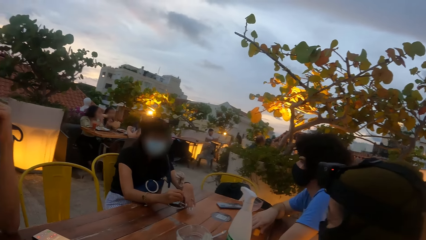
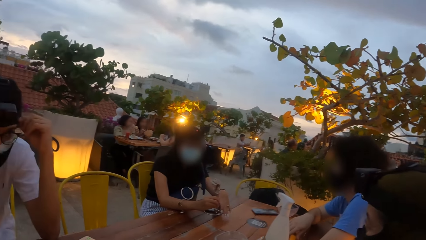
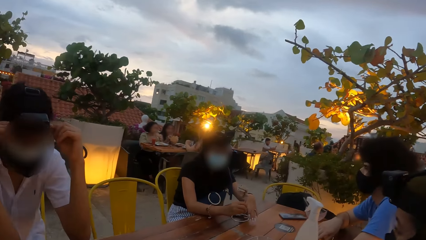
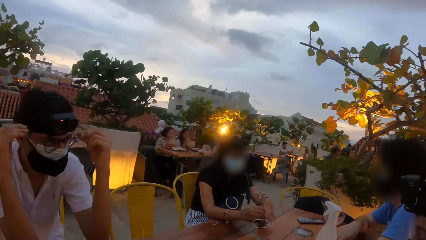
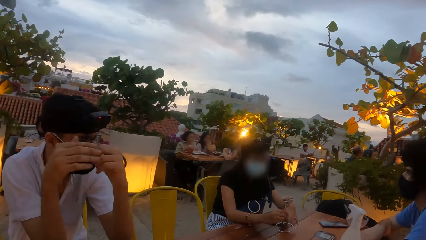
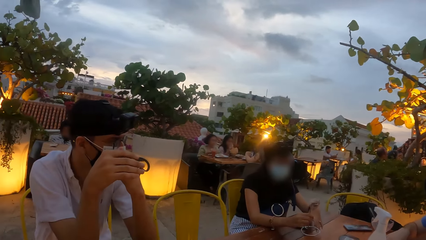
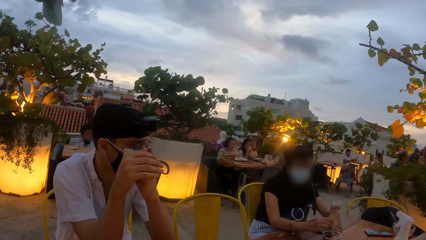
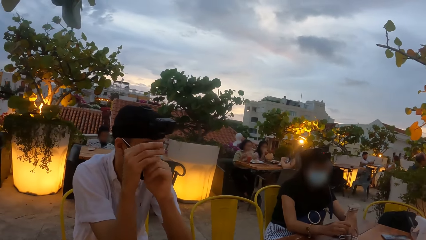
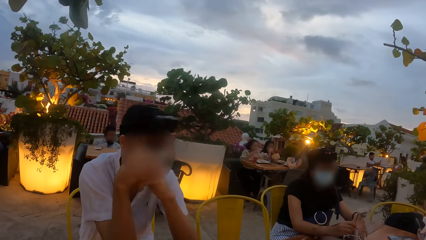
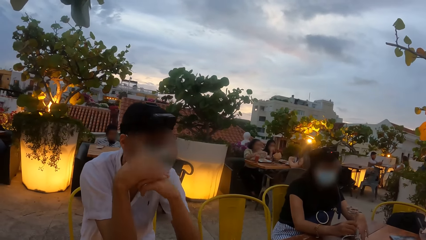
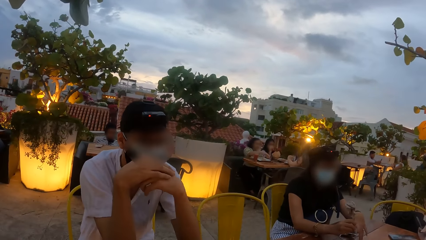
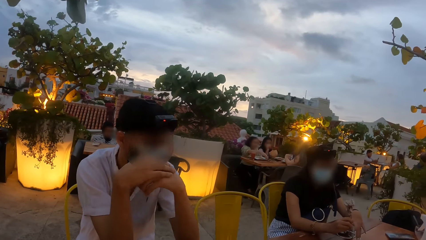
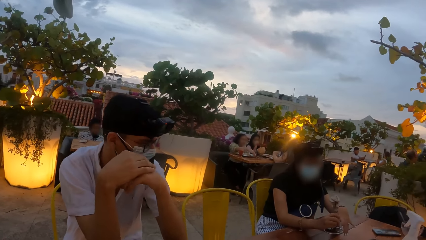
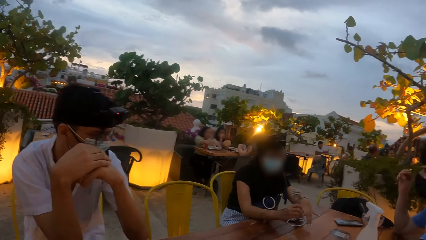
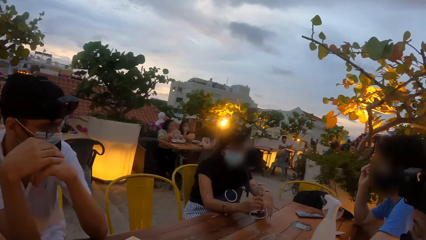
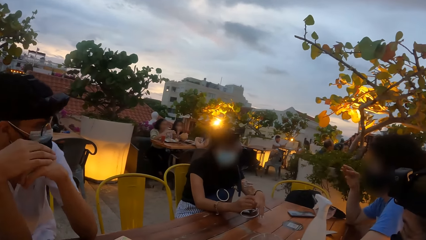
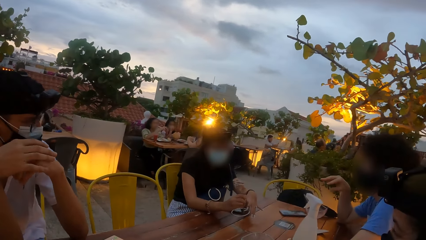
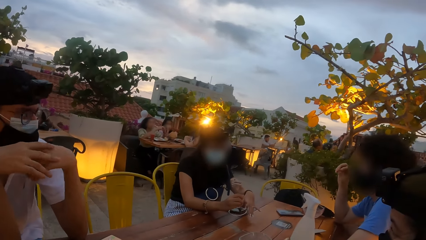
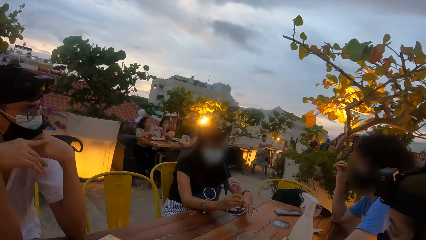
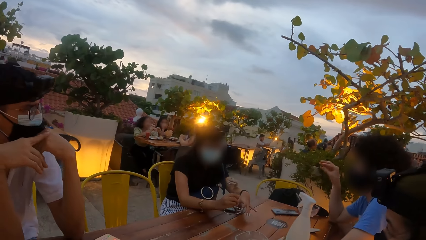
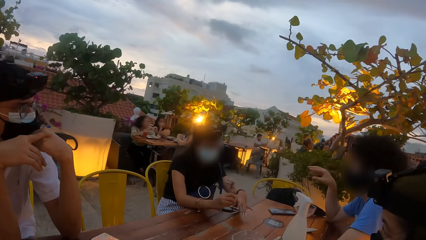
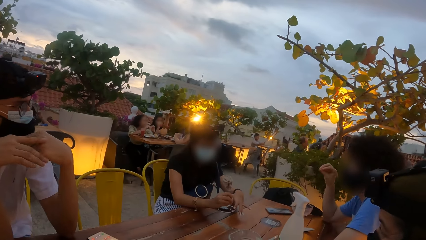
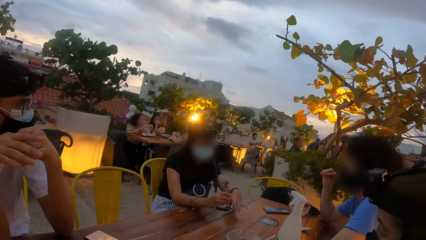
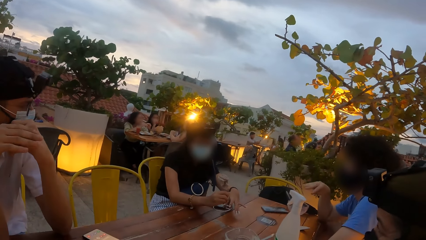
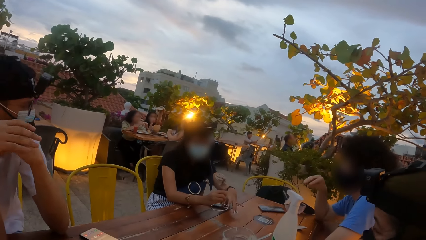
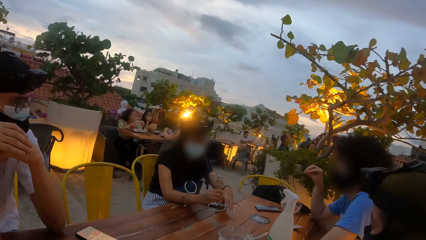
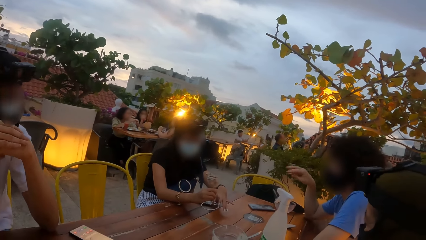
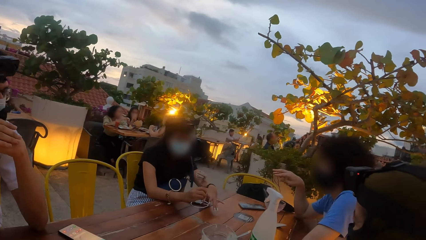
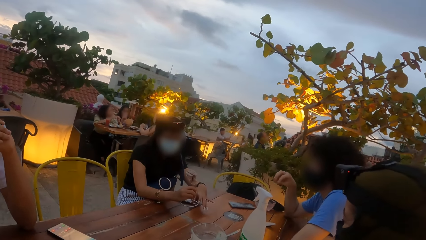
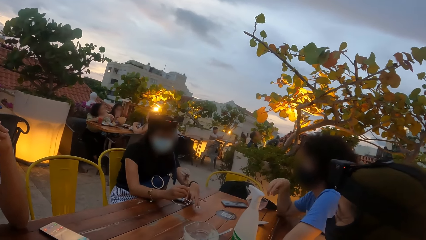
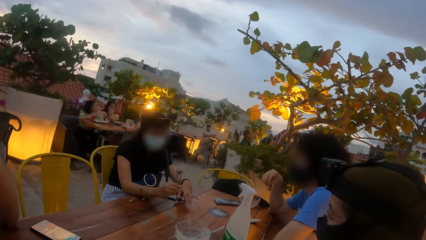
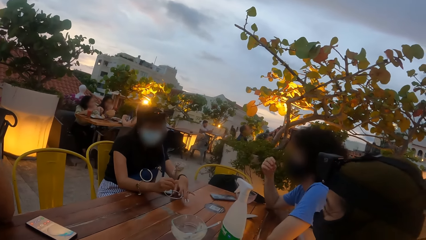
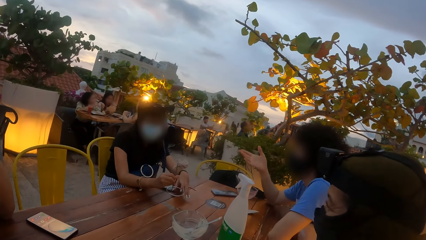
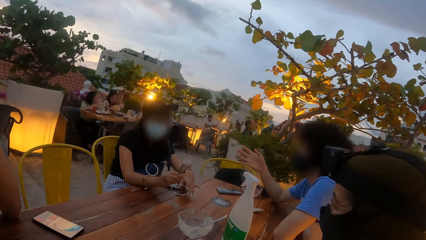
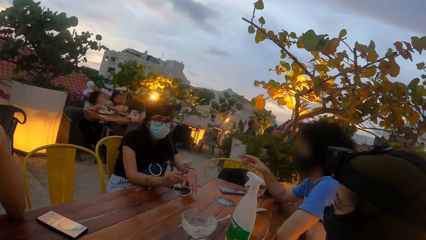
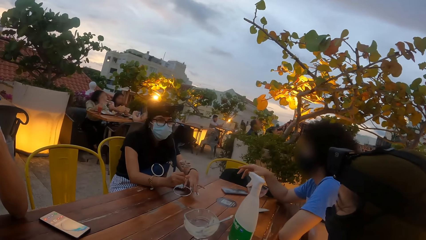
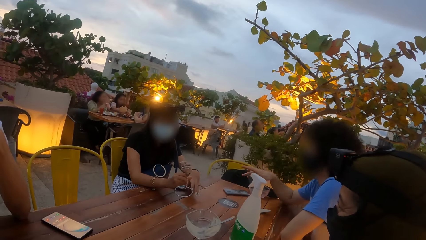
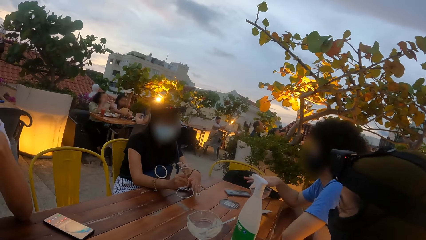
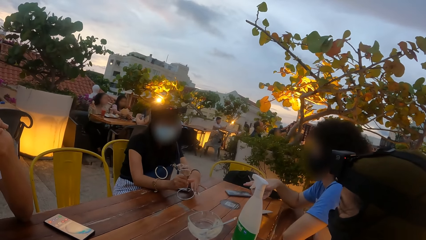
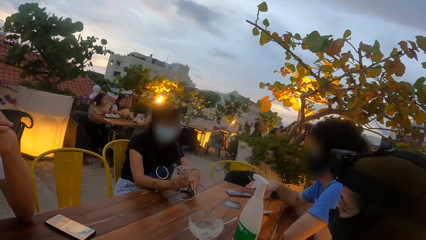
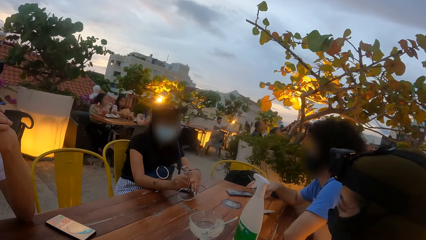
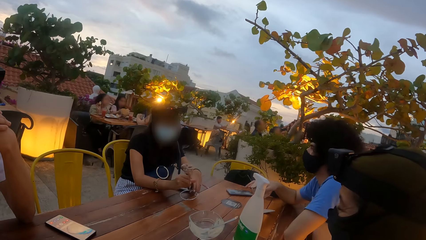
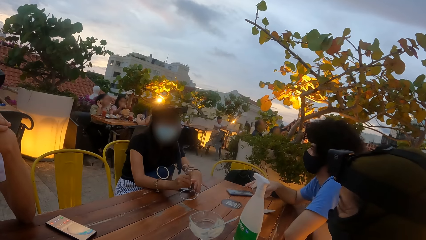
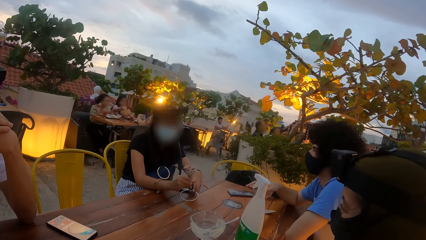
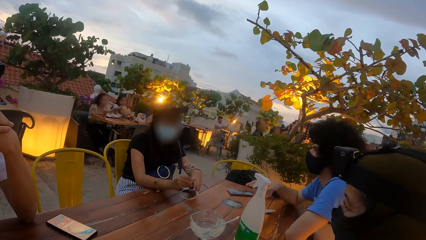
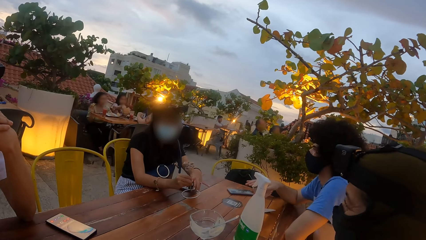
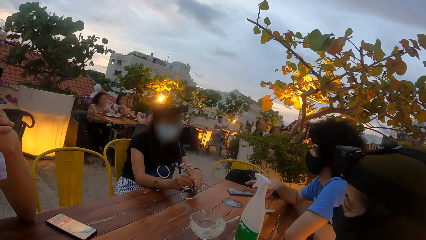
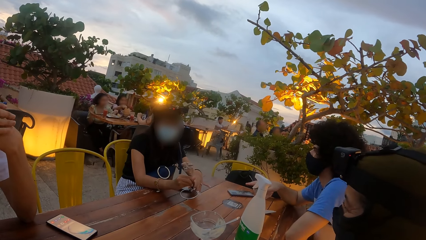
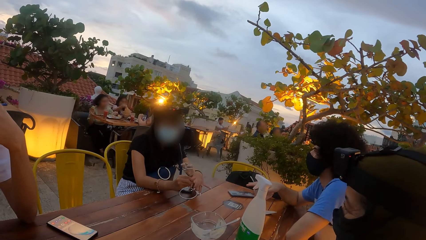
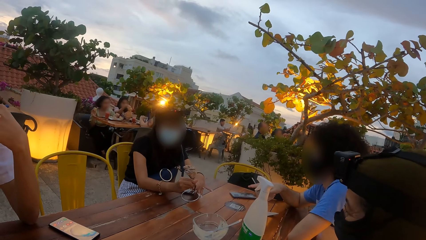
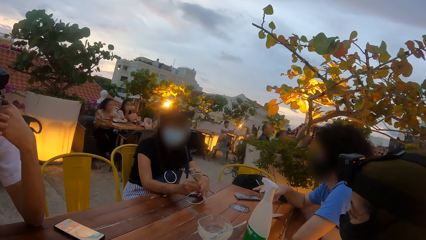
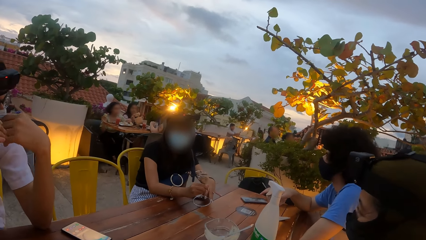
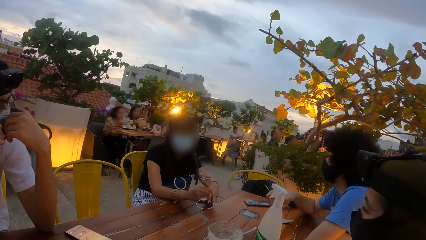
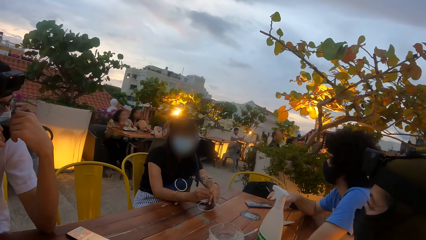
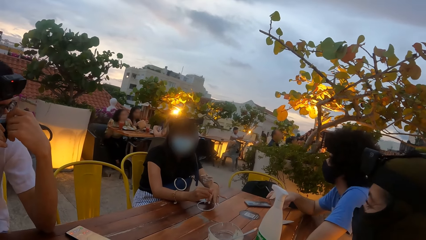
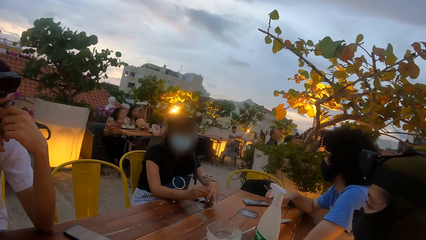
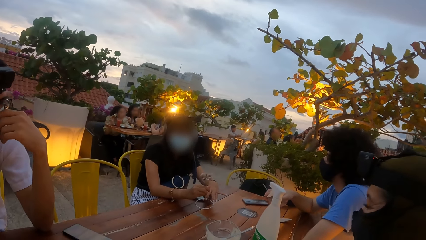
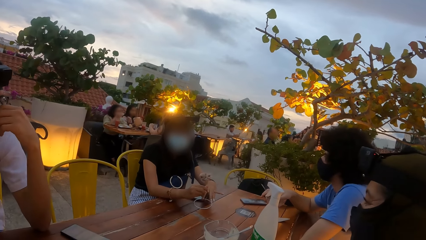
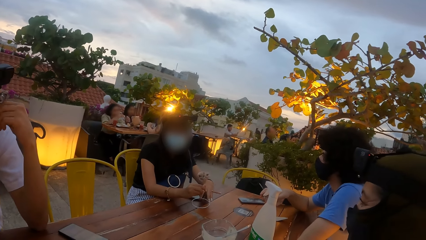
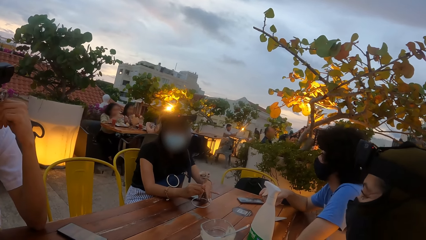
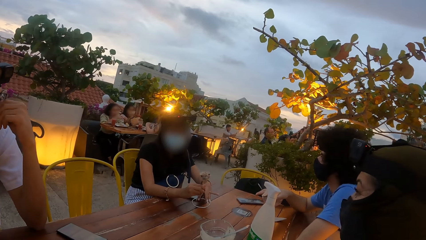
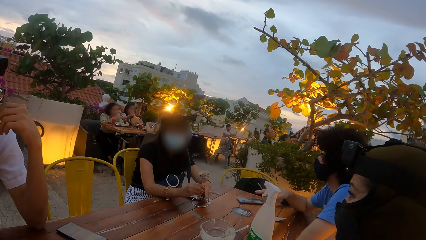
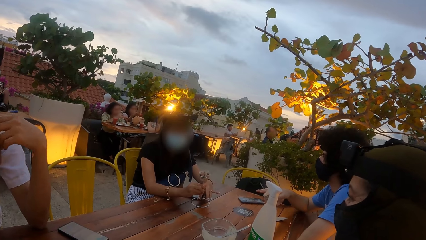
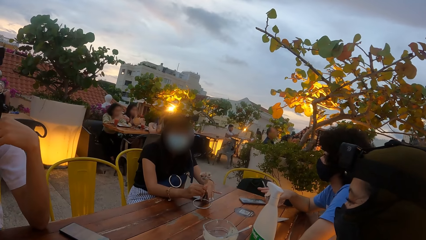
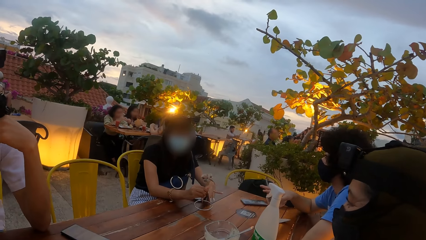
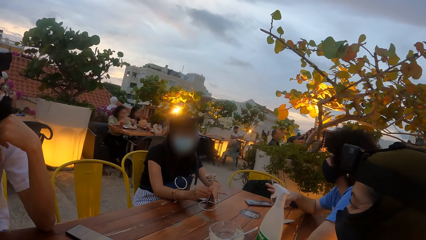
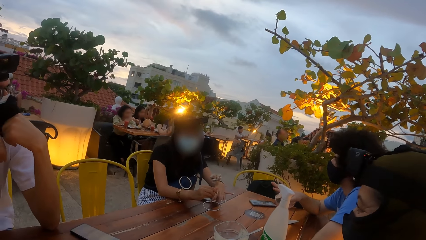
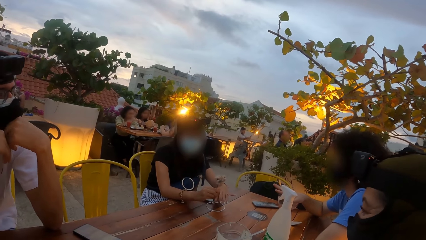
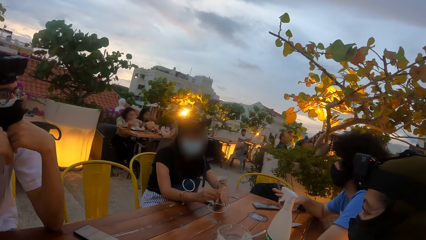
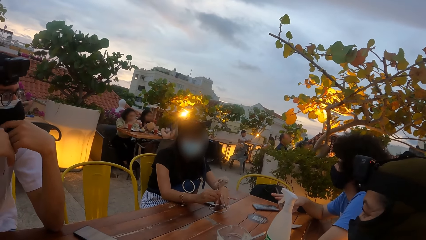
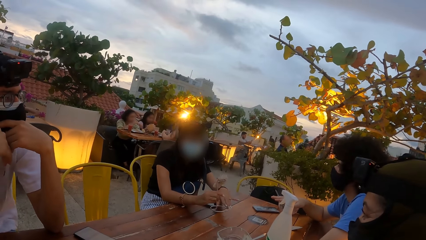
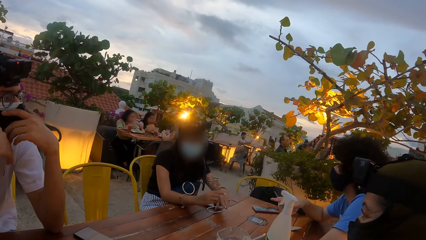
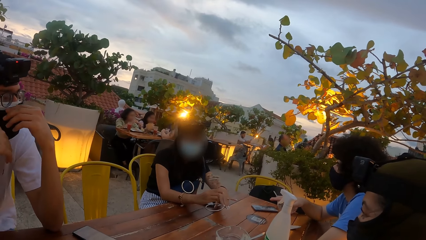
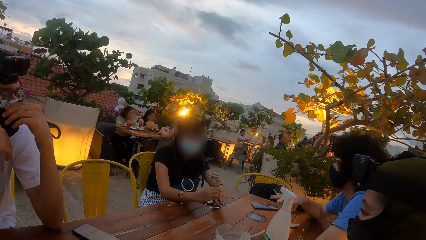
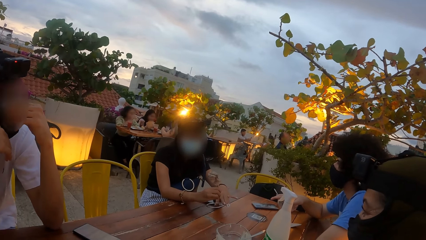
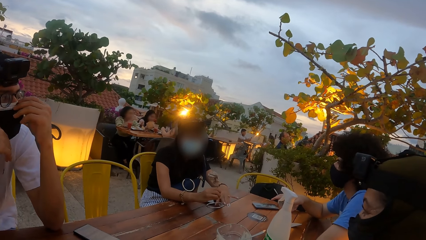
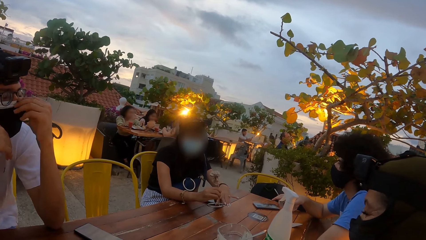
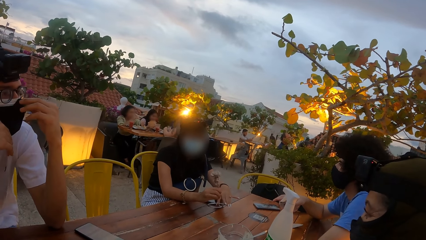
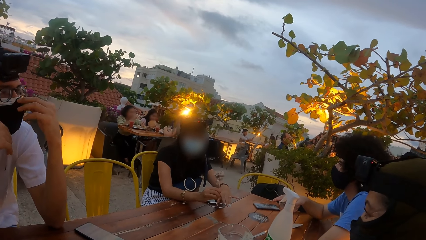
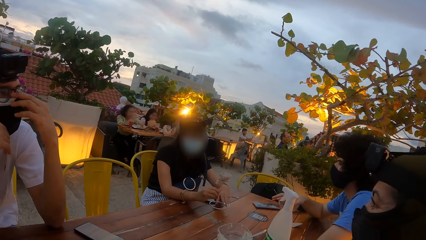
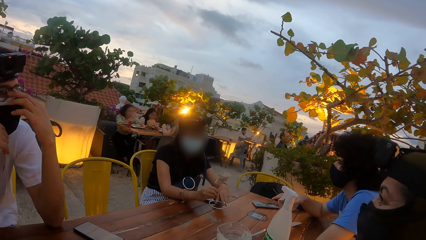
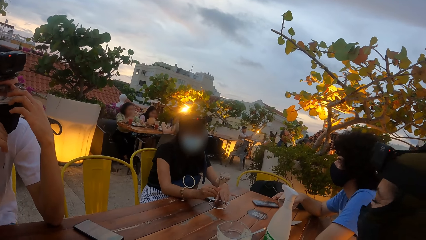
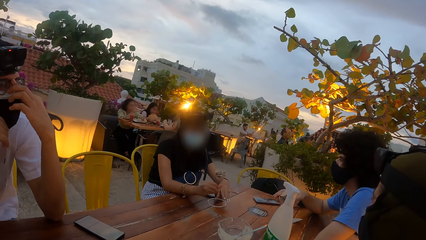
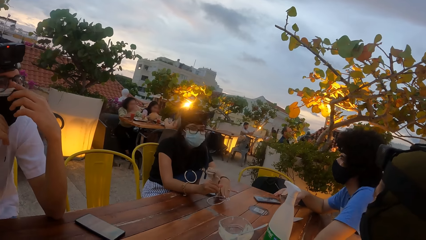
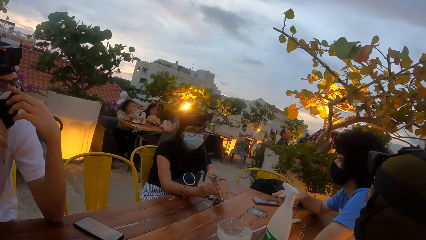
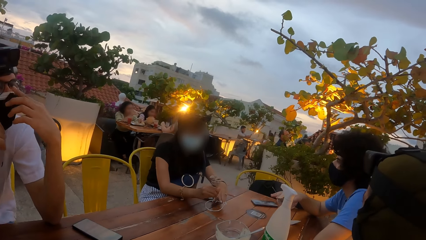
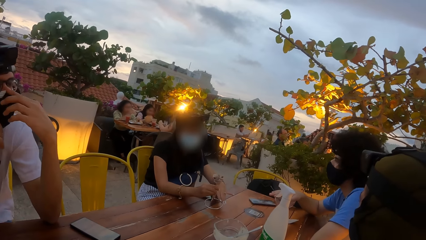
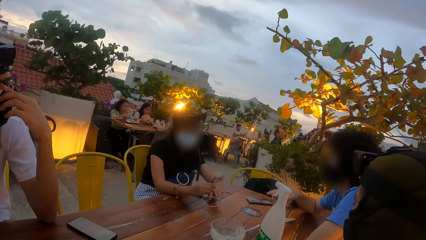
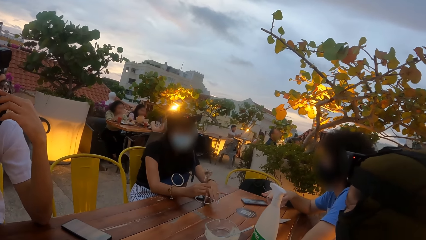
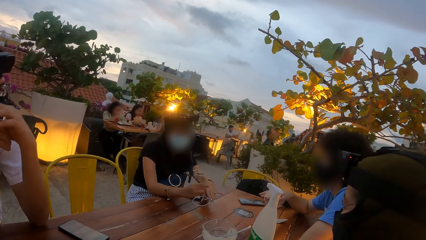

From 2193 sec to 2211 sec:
A man adjusts a camera on his head with both hands and clasps both hands together. The camera wearer looks around. Another man gesticulates her right hand. The other man interacts with a lady. A woman interacts with the first man. The other man covers the cup with her right hand. The first man adjusts the nose mask on his face with his left hand and adjusts the glasses on his face with his left hand.
